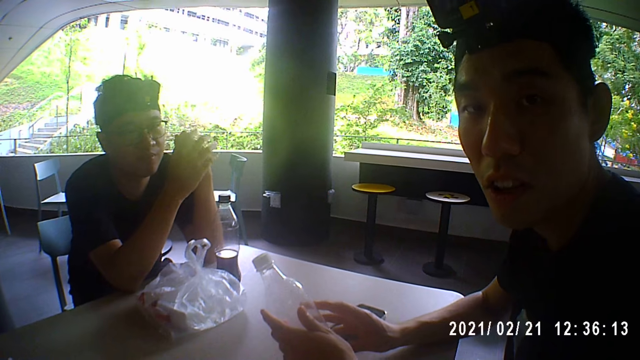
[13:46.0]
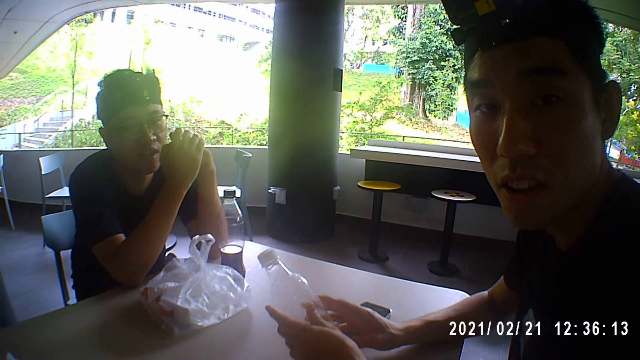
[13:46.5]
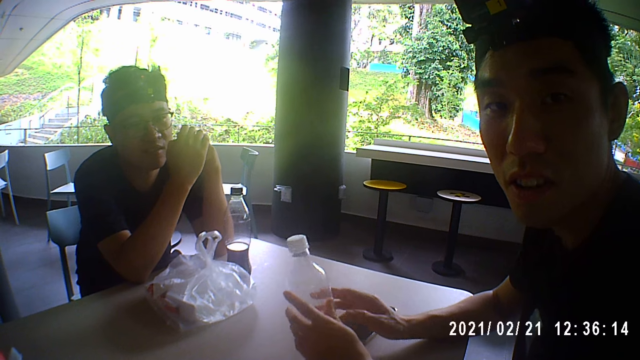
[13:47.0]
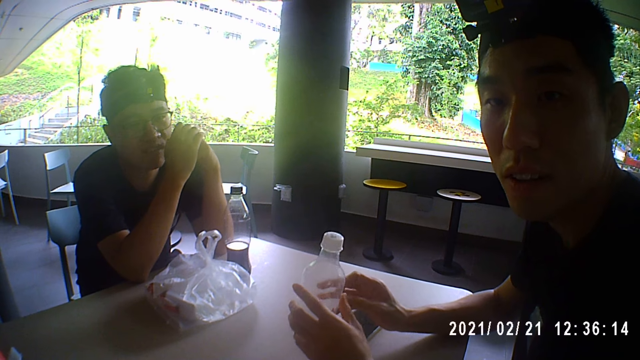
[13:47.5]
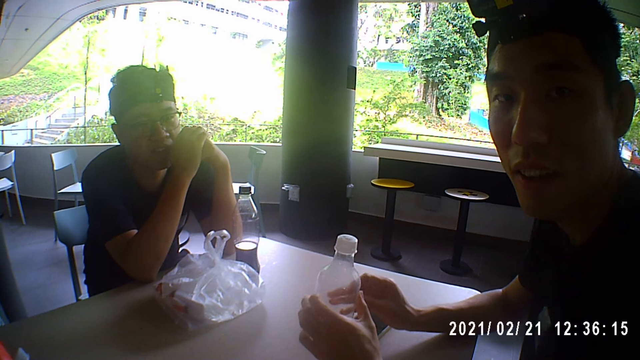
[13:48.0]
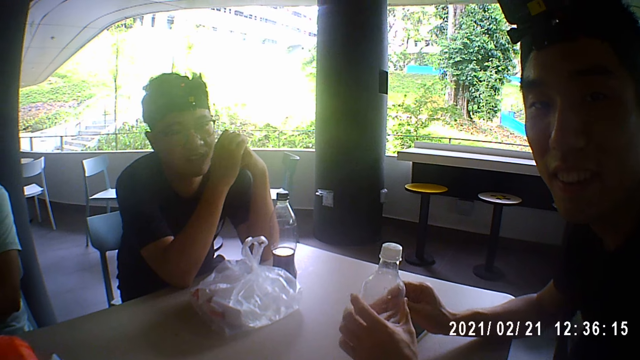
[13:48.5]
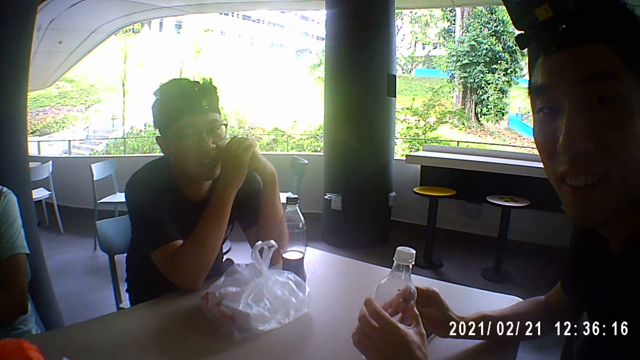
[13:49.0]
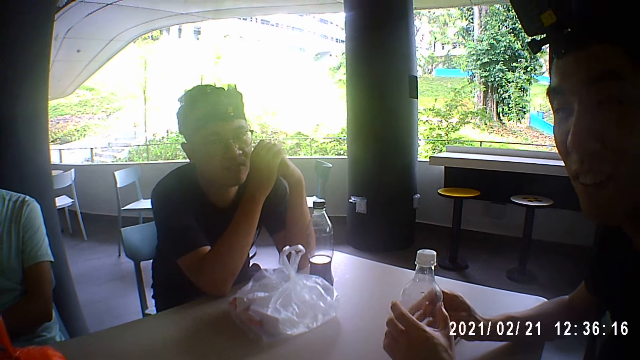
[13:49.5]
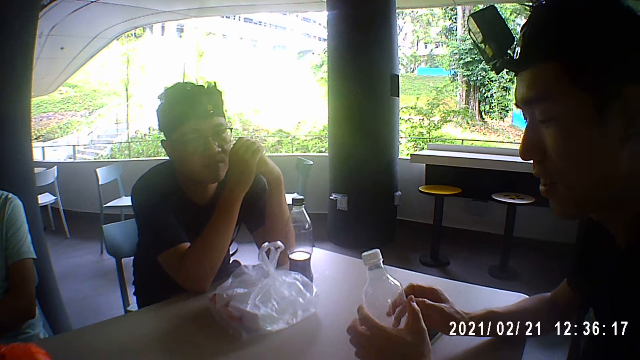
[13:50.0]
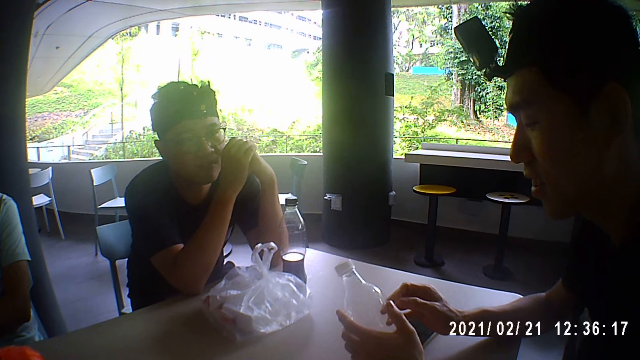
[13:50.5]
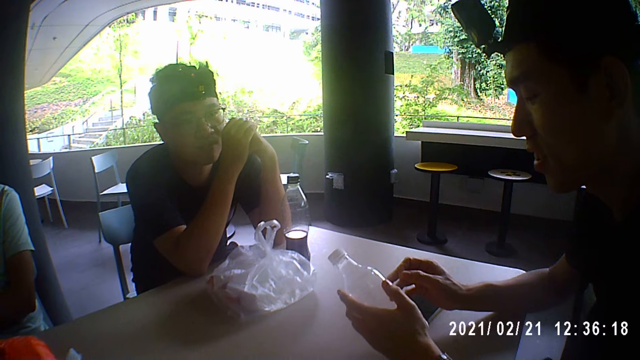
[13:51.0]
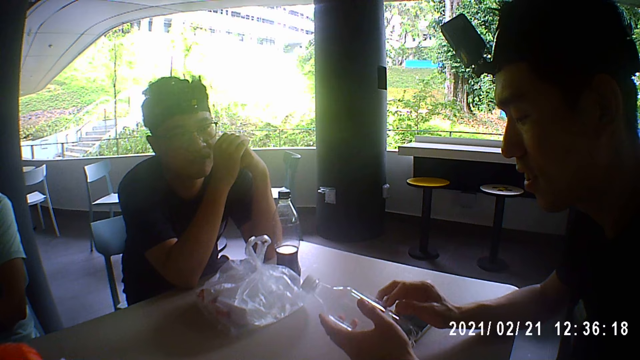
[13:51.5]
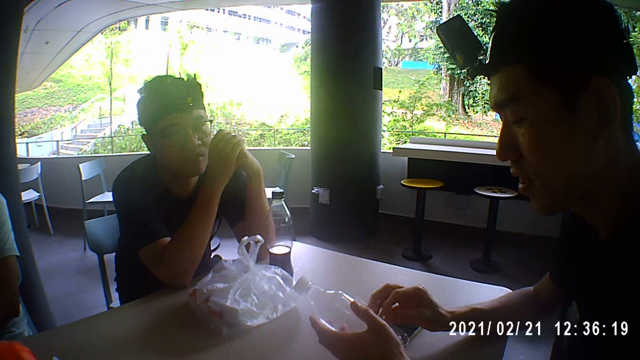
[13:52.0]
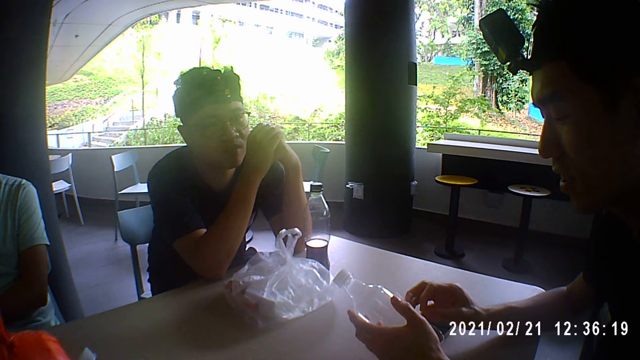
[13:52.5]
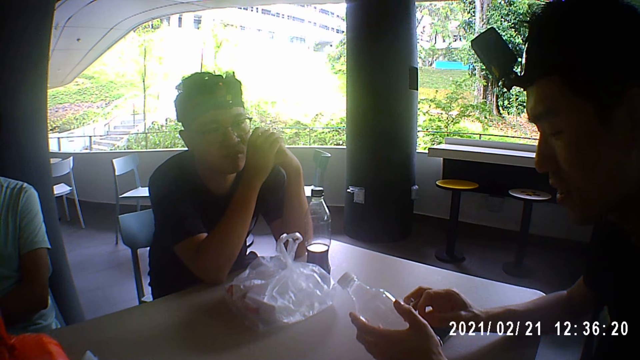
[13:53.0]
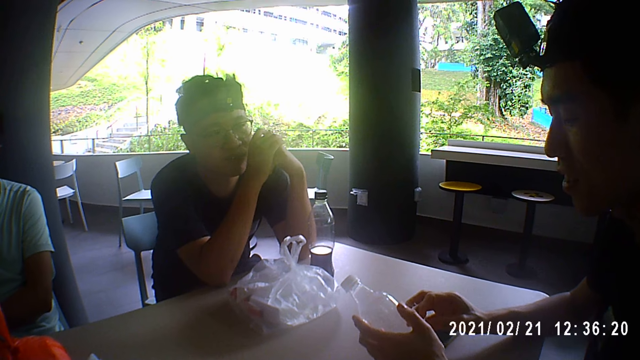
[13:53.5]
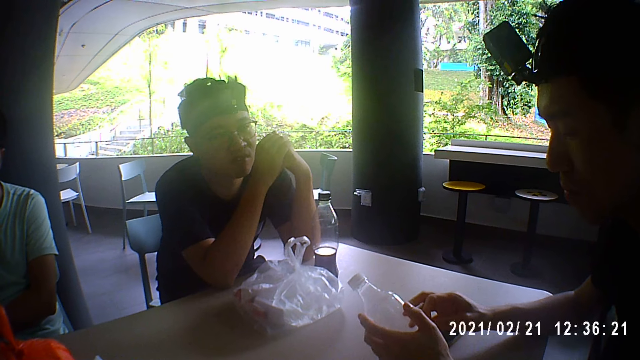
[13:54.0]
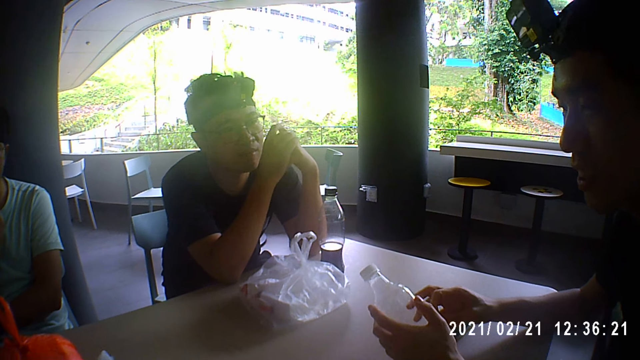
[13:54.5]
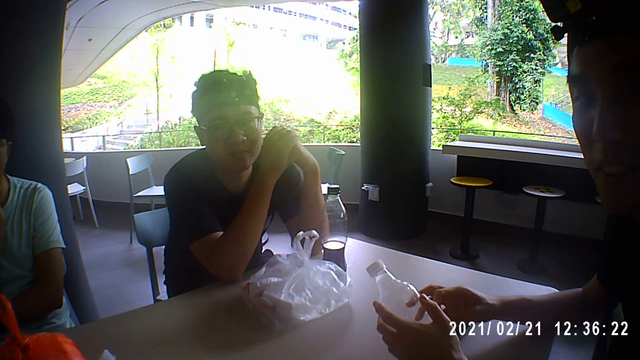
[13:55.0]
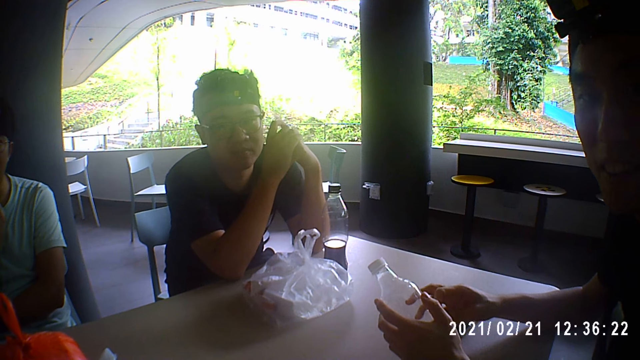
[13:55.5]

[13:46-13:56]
A man talks to the camera wearer. Another man fiddles with the PET bottle on the table. The camera wearer talks to the first man and two other men. The first man nods his head. The camera wearer converses with the group of people.

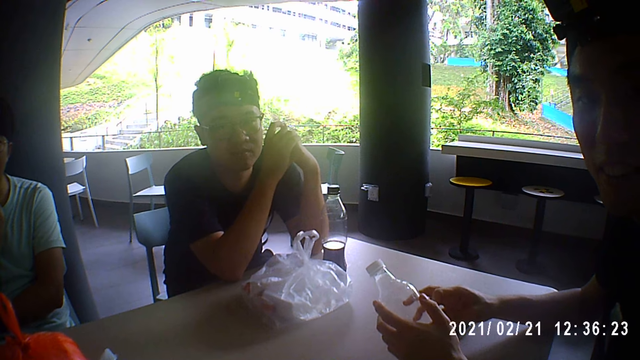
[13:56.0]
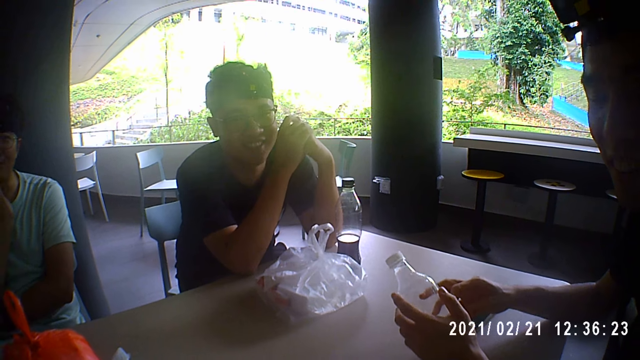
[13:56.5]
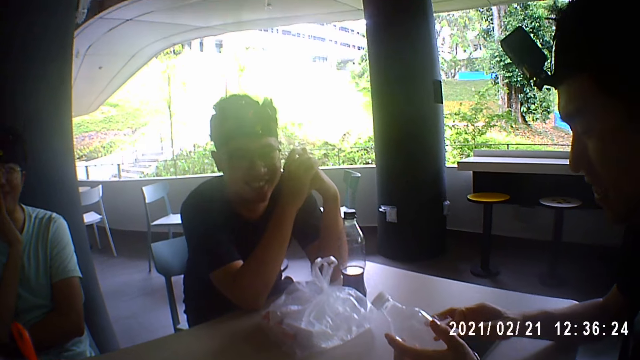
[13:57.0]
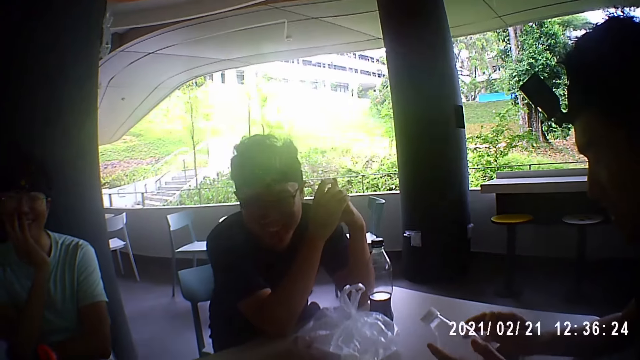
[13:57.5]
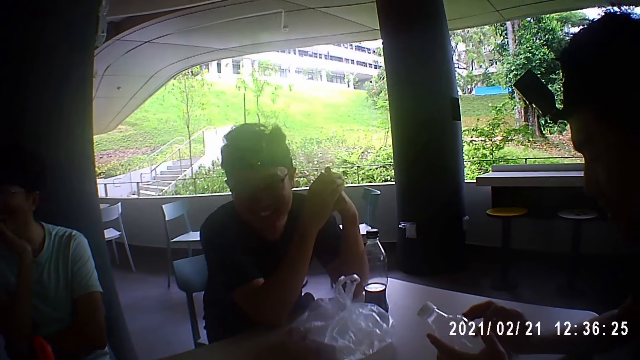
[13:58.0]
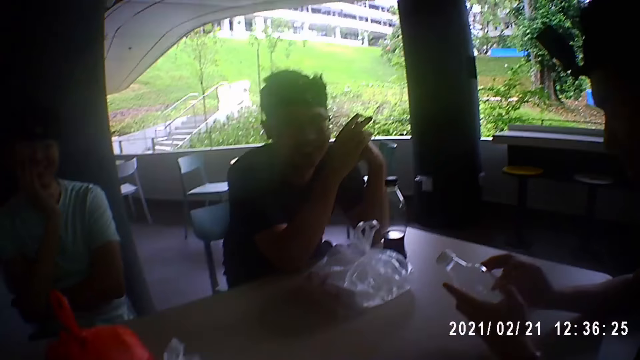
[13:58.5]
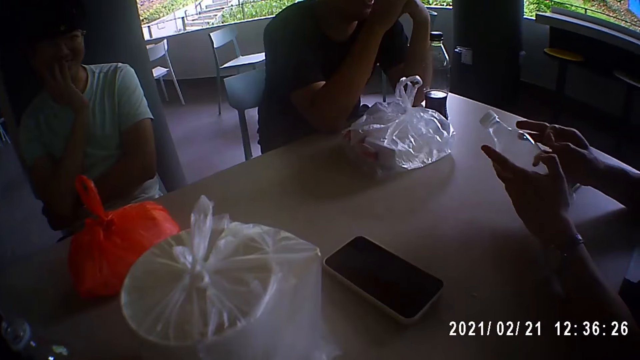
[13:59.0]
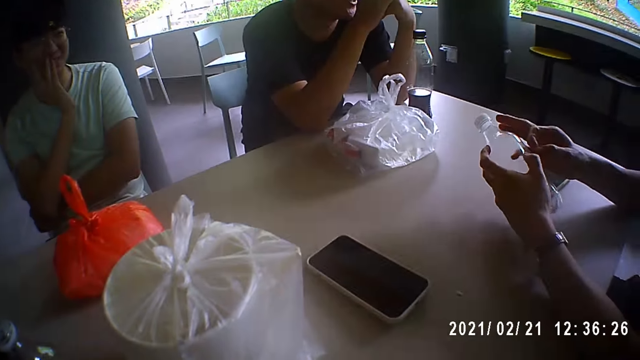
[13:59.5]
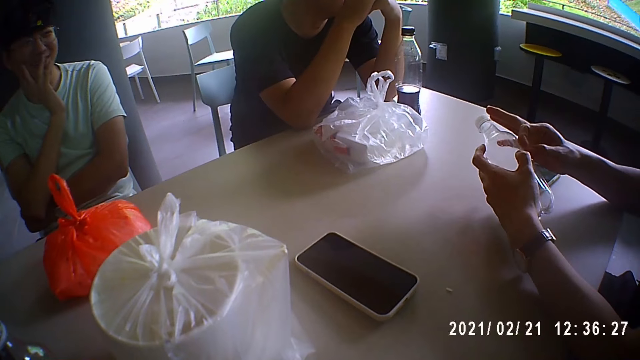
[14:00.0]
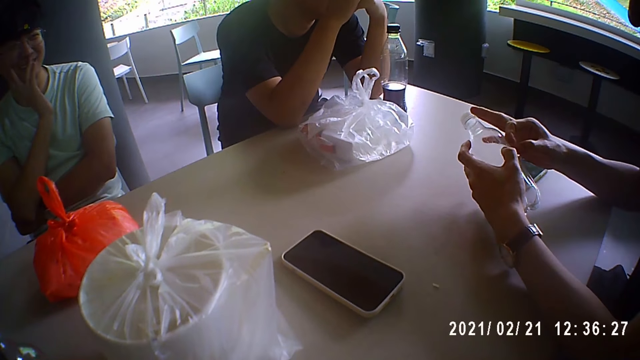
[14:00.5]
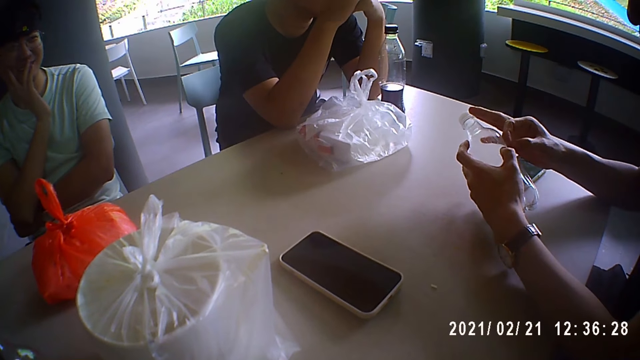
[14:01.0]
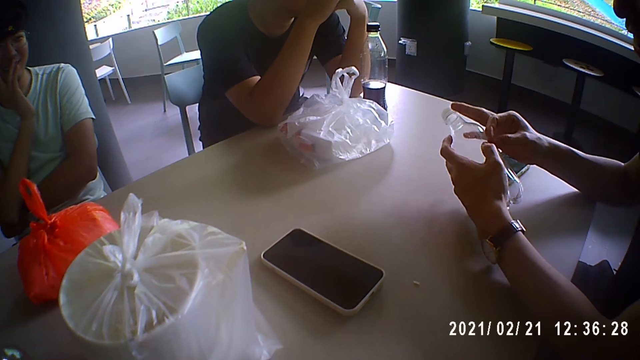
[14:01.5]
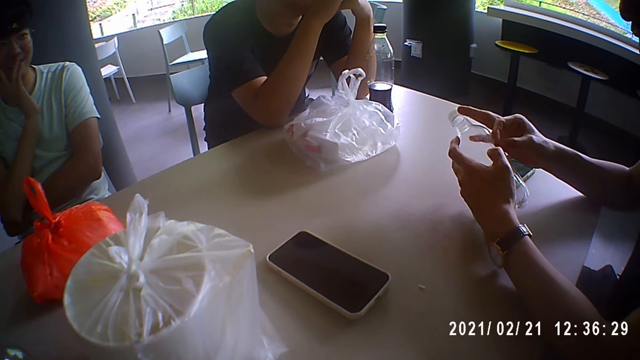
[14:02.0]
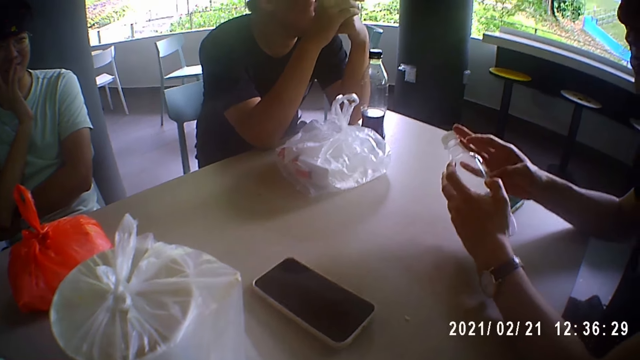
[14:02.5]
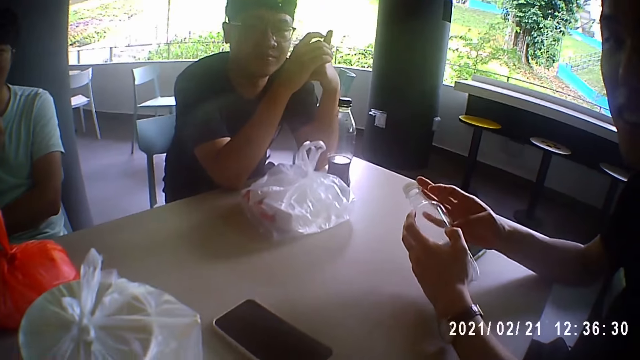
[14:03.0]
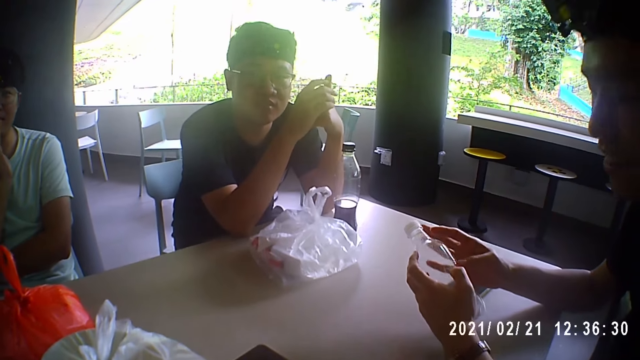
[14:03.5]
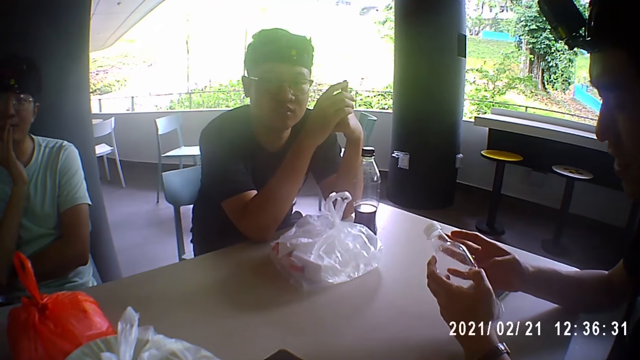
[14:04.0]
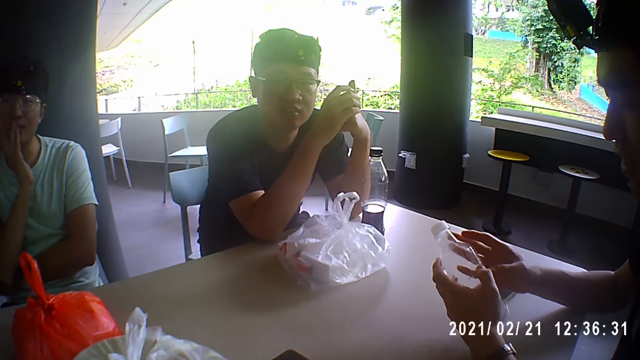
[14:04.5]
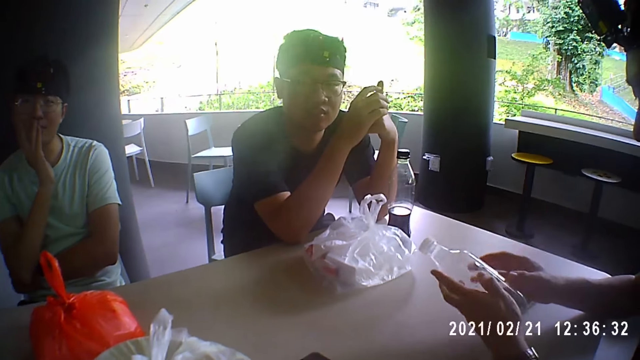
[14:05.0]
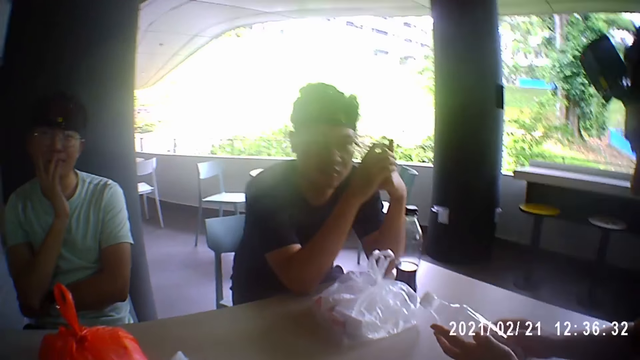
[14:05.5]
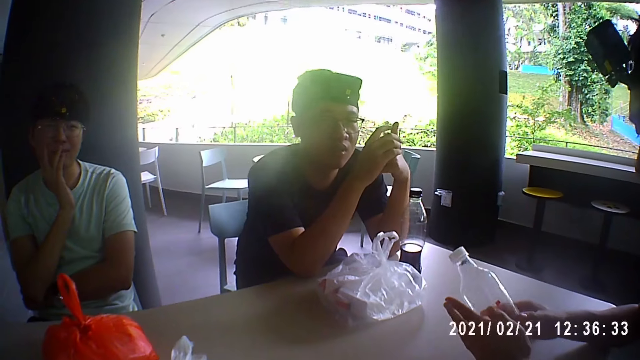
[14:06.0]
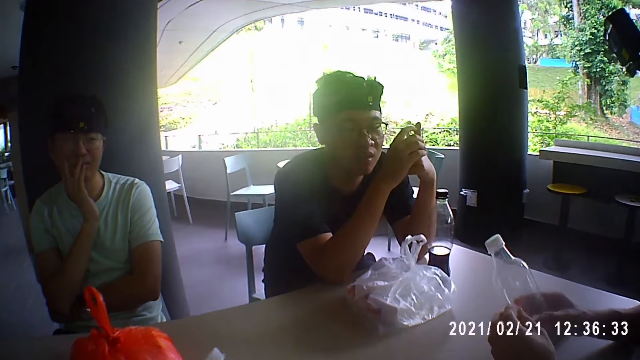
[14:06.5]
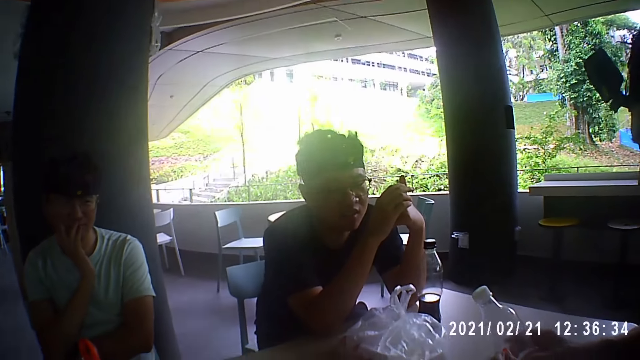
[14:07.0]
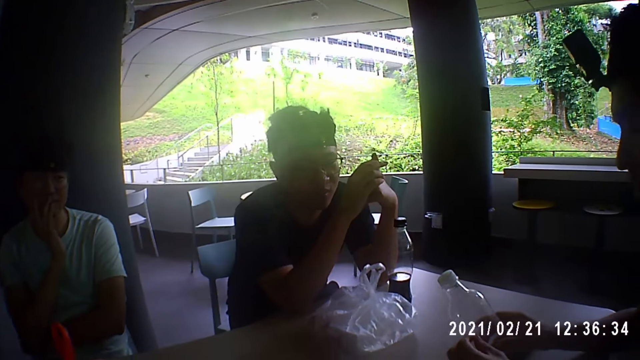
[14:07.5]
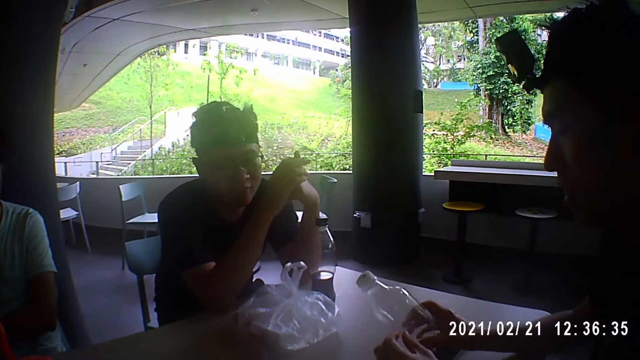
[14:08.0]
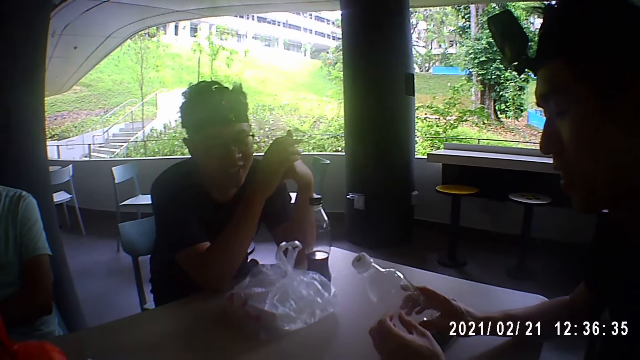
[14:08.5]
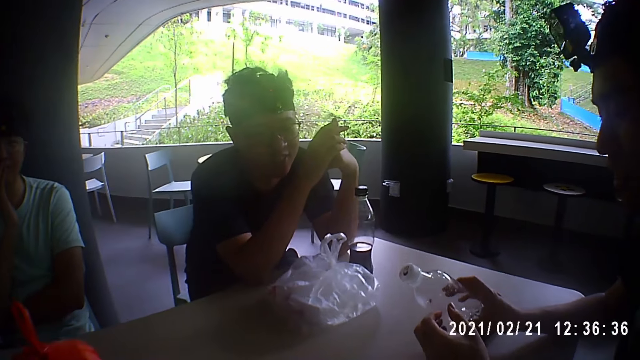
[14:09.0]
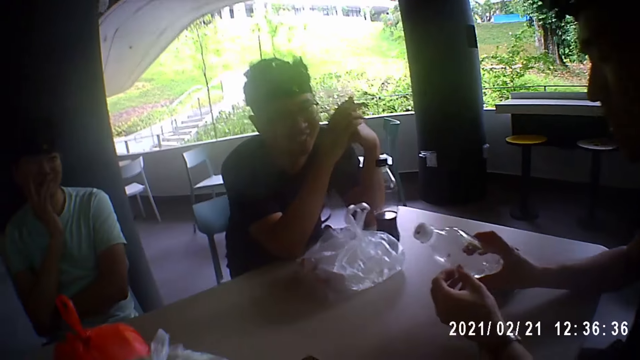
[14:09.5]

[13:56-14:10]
A man laughs. Another man smiles. The camera wearer looks at the table. They talk to the two men and a third man.
